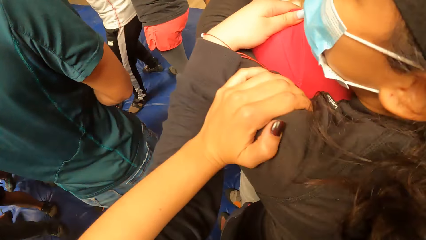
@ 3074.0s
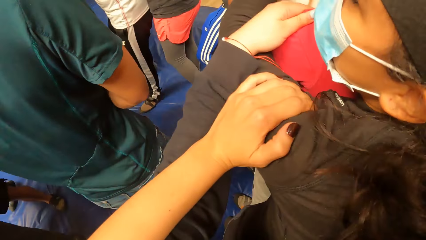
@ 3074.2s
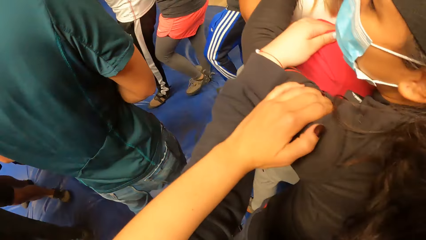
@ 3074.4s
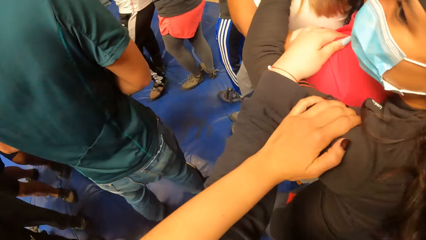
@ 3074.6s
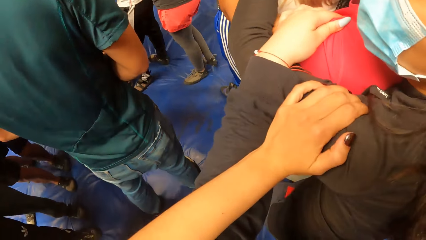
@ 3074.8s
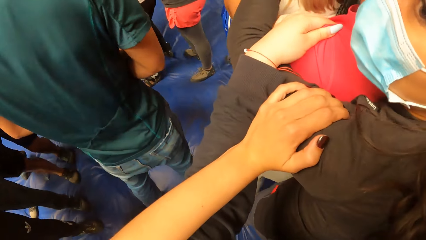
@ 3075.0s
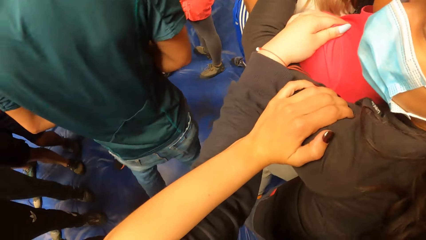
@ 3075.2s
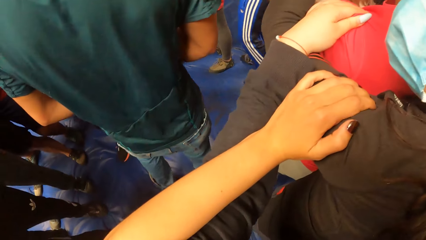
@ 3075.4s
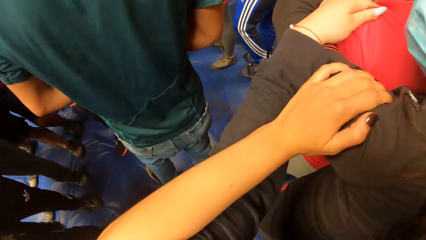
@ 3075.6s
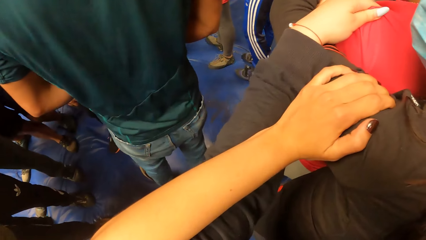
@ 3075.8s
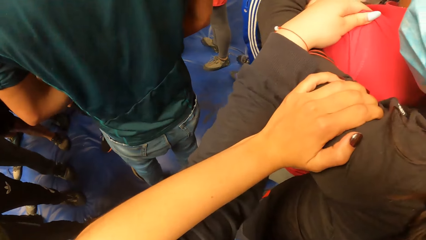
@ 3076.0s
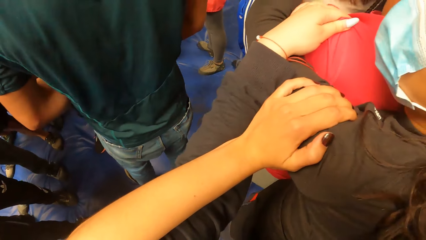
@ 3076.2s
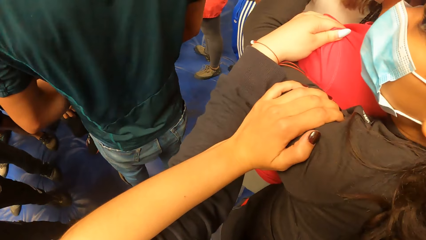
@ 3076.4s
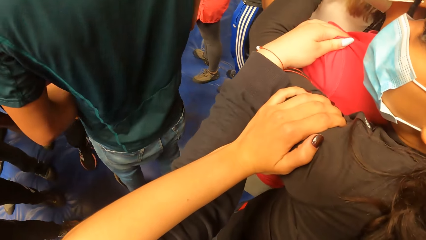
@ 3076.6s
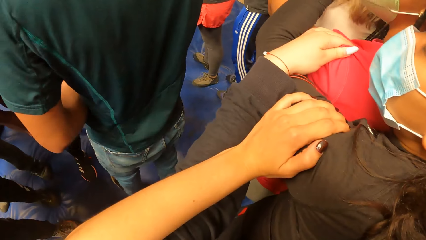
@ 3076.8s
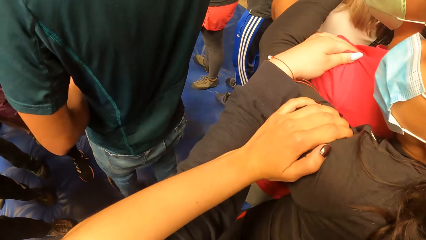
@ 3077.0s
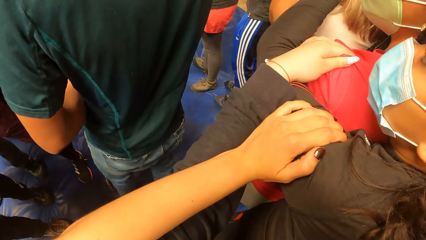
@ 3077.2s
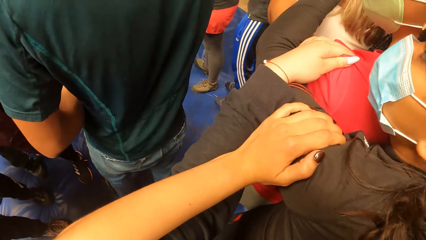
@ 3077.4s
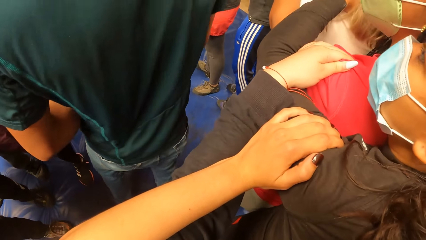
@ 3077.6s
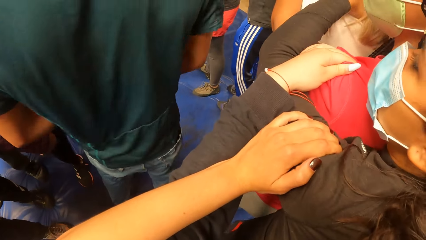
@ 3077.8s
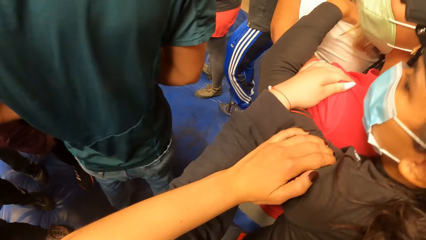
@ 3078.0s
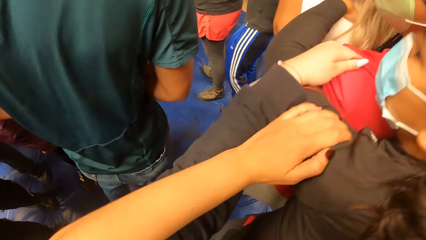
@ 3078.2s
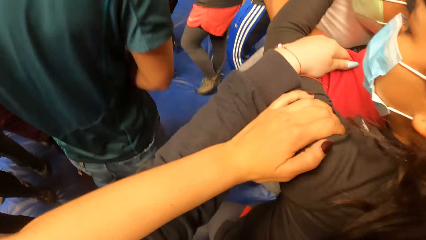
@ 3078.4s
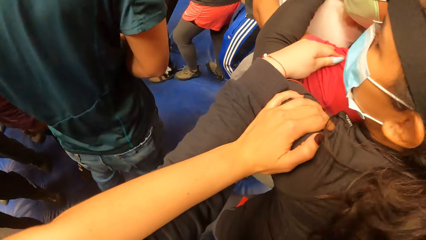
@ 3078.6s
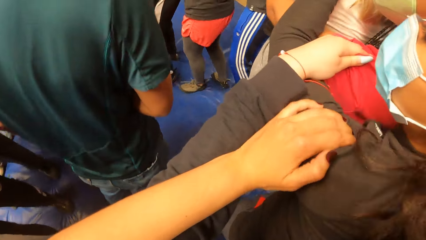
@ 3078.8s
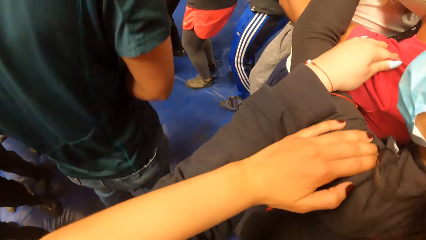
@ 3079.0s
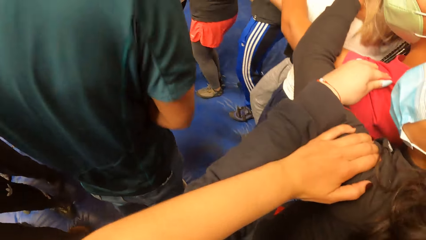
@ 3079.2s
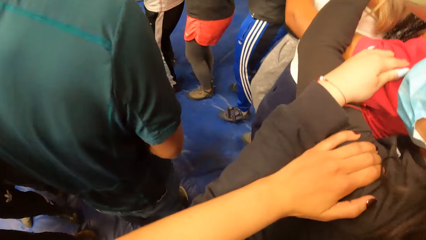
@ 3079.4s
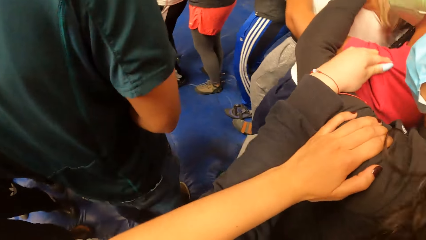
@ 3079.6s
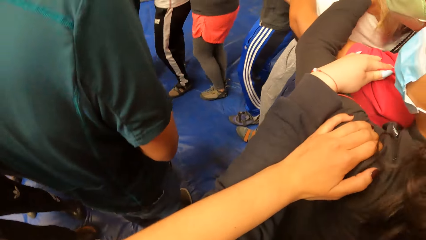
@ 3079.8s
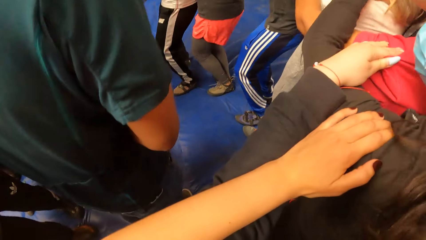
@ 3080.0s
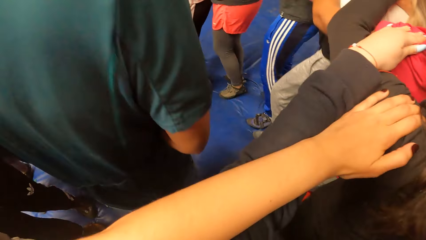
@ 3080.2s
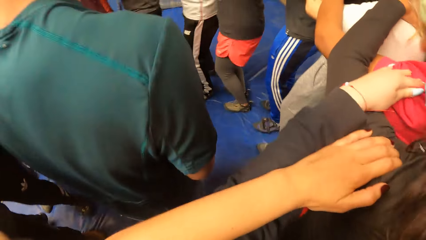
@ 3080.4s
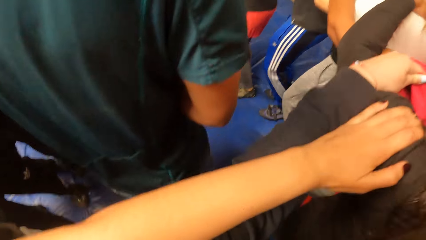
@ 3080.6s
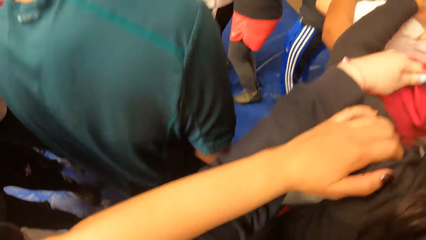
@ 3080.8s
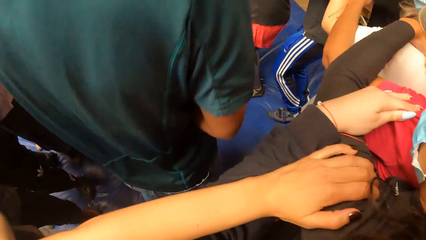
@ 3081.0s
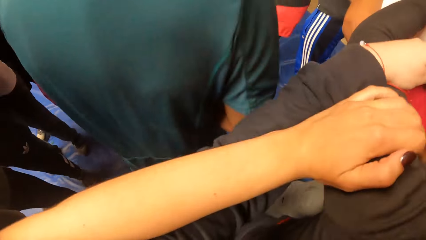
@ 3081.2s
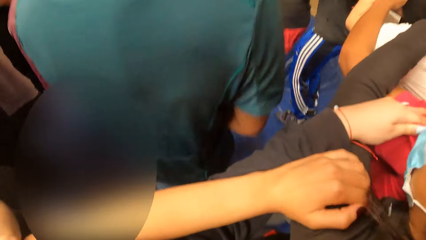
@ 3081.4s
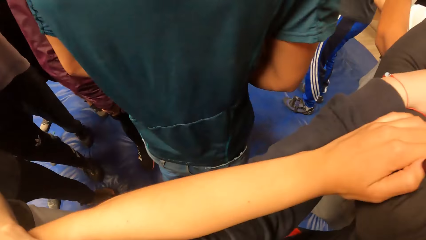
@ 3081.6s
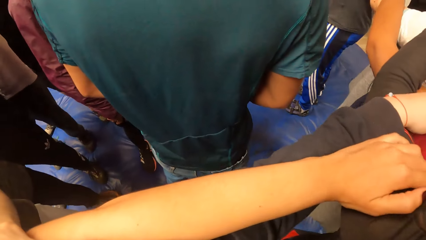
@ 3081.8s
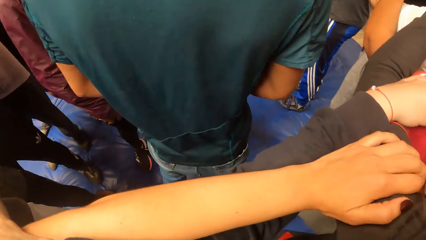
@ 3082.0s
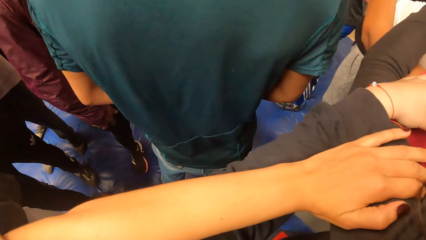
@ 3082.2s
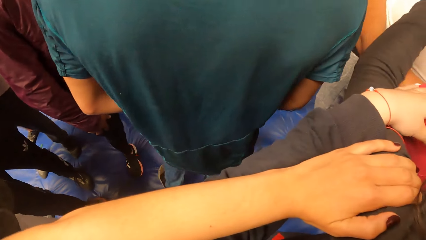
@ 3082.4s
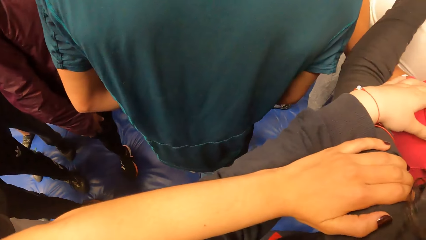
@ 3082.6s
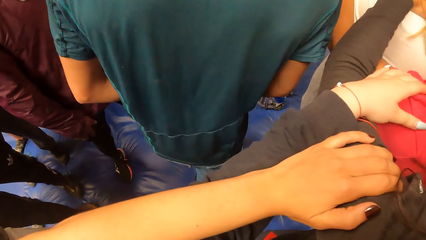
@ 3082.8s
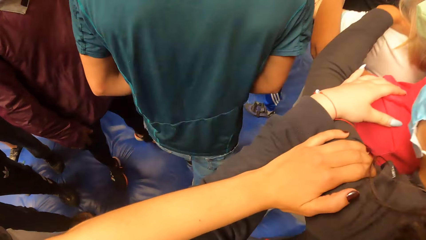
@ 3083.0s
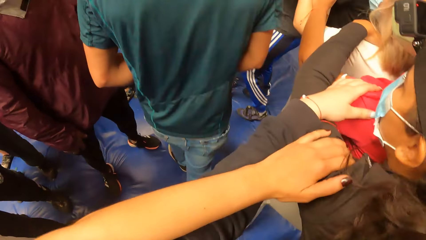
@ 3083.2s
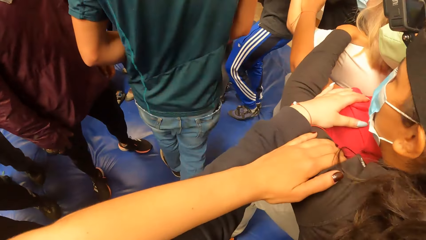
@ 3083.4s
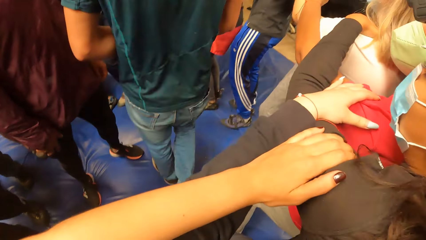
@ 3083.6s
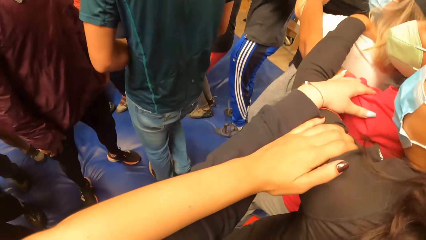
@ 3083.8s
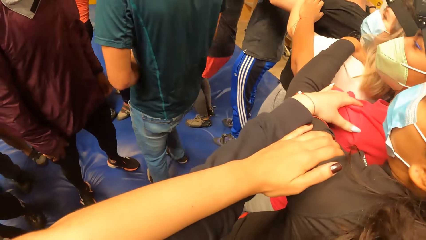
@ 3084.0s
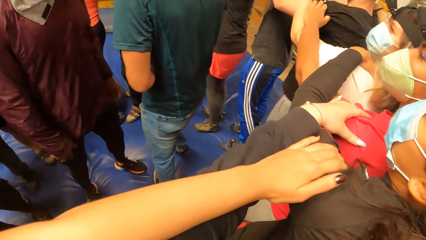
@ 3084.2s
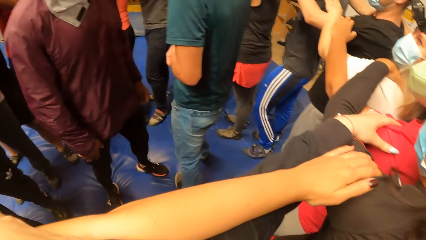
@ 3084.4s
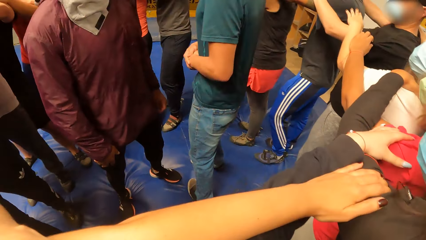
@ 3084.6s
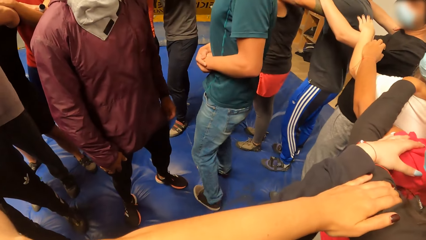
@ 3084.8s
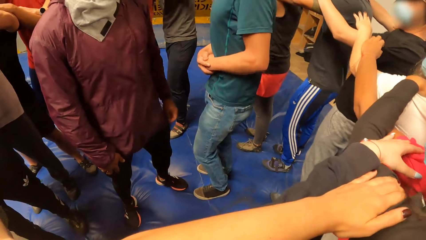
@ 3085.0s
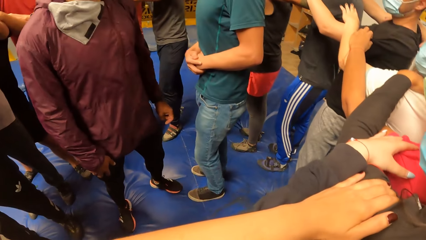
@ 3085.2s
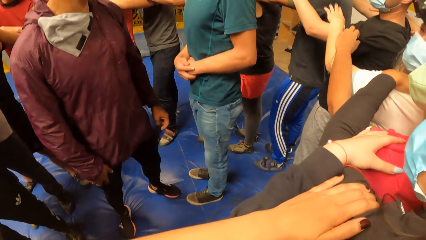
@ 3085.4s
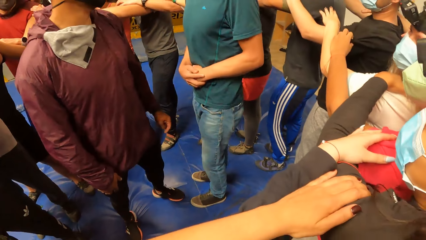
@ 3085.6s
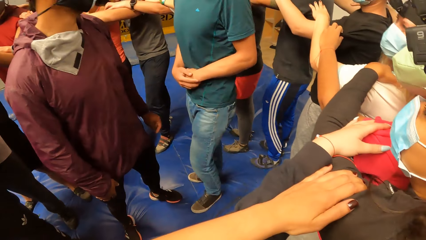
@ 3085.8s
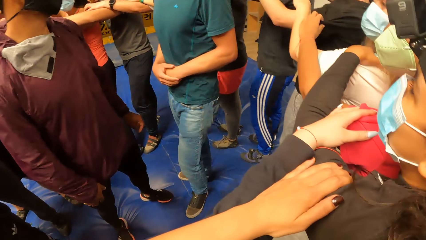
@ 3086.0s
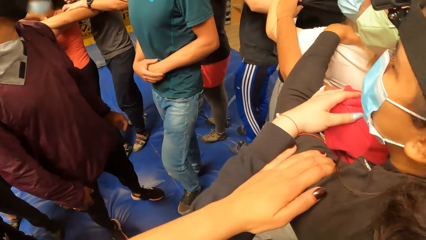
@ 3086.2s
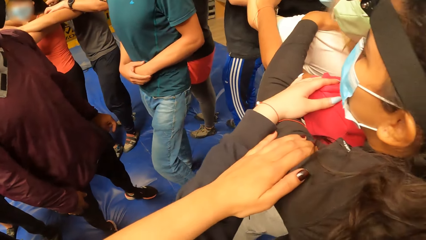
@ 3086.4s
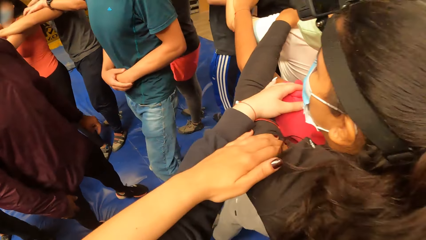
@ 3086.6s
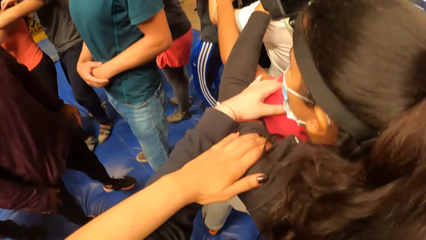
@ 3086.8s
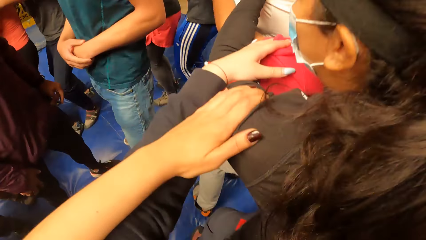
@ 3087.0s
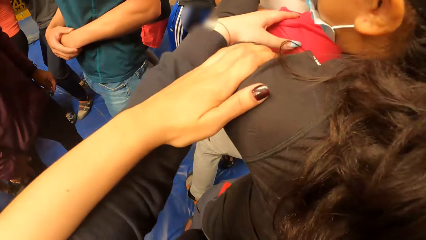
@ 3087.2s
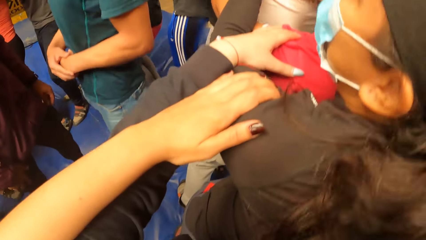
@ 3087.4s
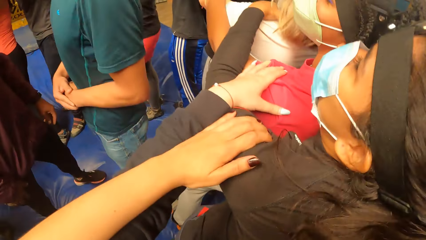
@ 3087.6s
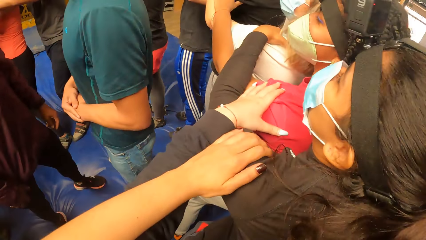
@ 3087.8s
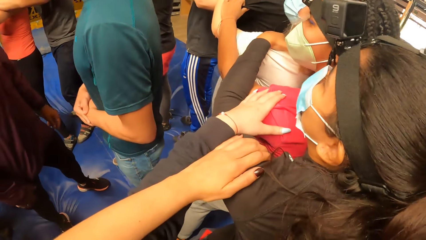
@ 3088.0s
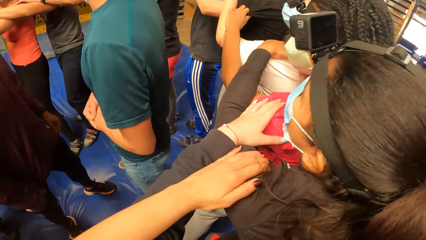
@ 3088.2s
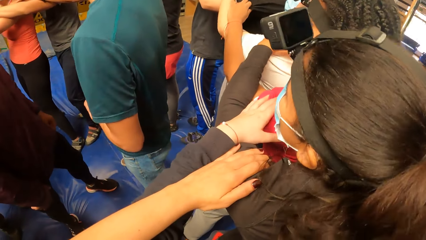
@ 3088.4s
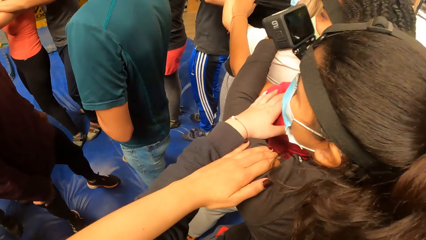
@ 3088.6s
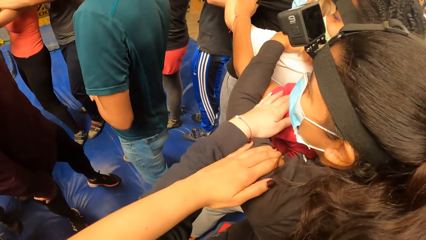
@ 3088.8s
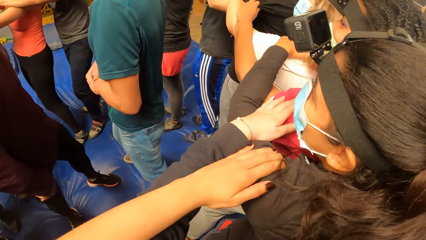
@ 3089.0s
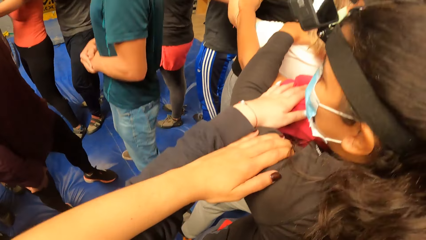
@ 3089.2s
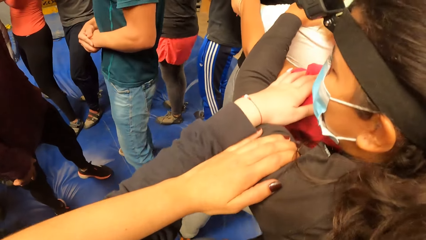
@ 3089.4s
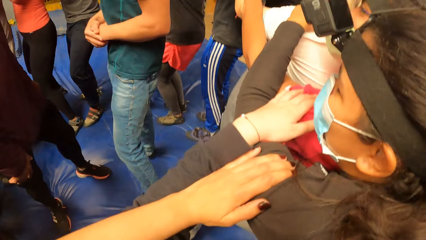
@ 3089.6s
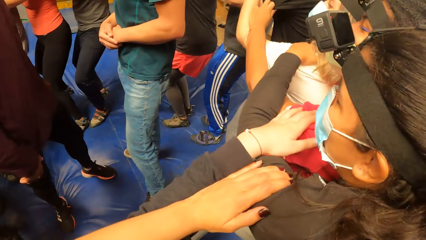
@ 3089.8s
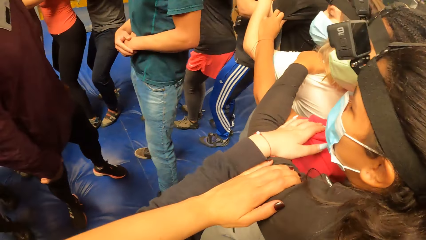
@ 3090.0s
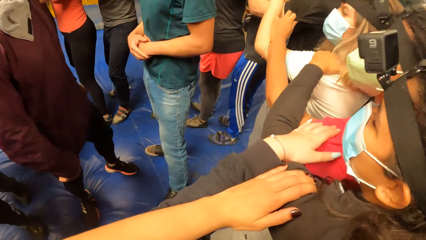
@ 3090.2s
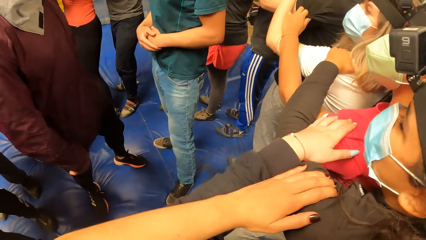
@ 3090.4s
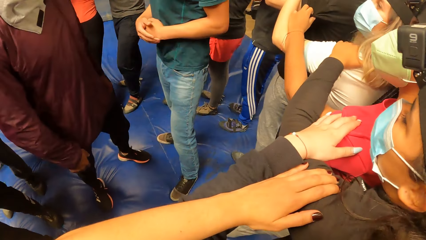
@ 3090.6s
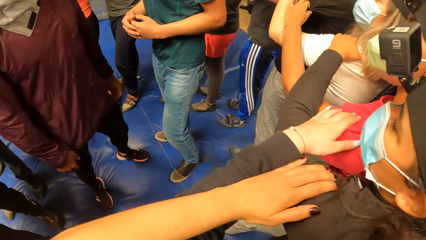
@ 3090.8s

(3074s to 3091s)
The camera wearer holds the lady. They look around. They move. They look around.
